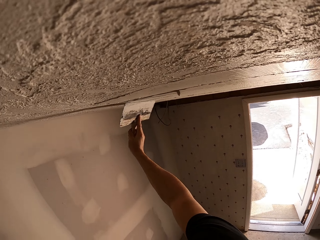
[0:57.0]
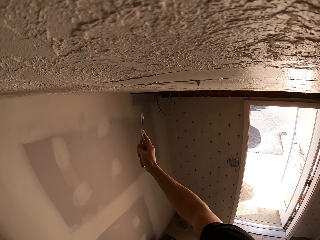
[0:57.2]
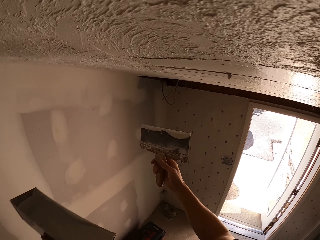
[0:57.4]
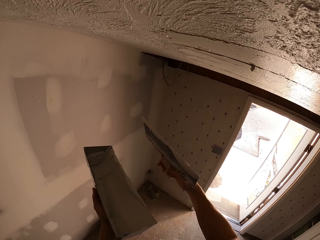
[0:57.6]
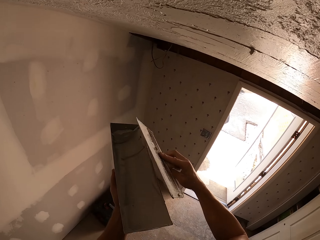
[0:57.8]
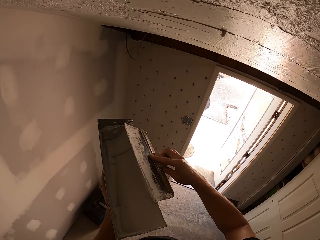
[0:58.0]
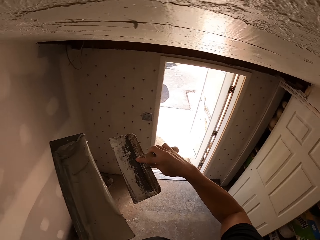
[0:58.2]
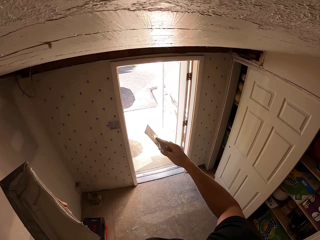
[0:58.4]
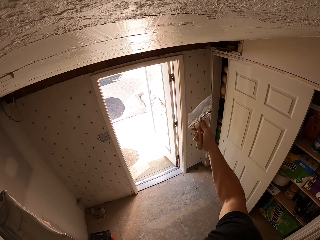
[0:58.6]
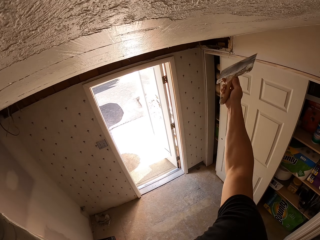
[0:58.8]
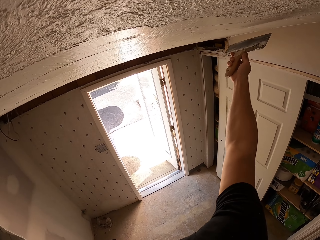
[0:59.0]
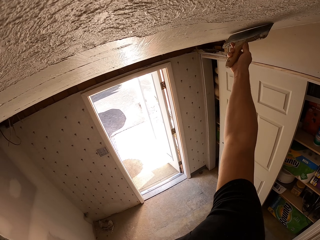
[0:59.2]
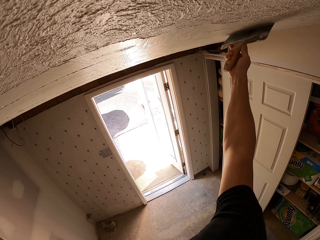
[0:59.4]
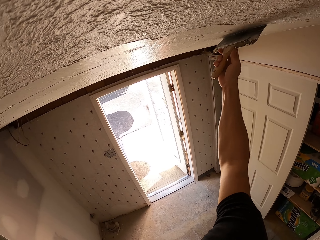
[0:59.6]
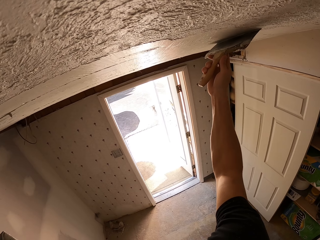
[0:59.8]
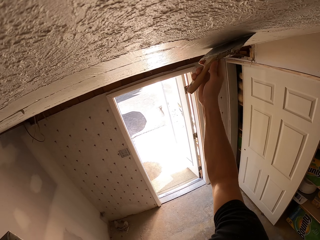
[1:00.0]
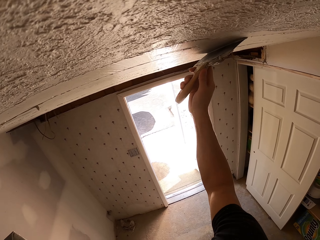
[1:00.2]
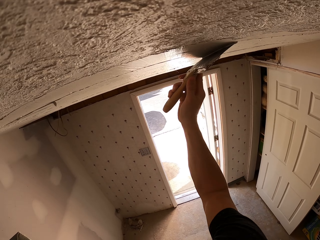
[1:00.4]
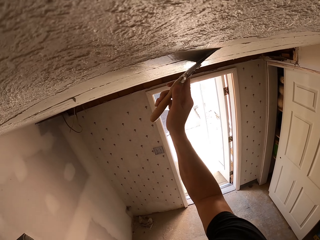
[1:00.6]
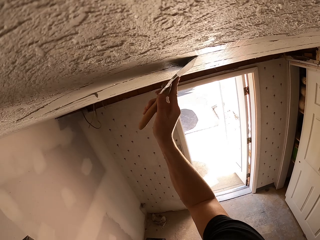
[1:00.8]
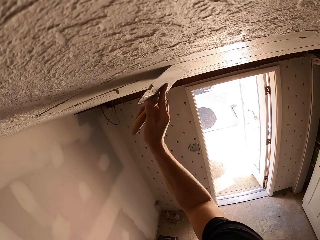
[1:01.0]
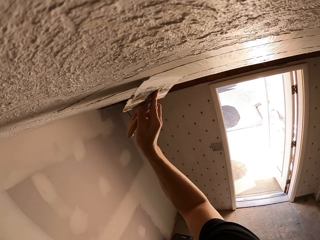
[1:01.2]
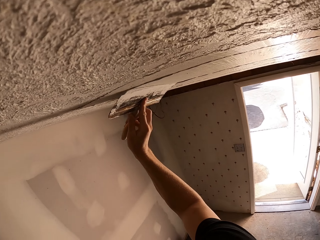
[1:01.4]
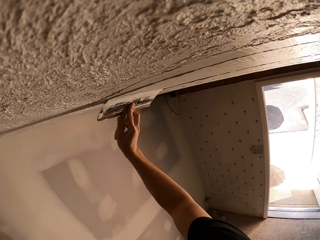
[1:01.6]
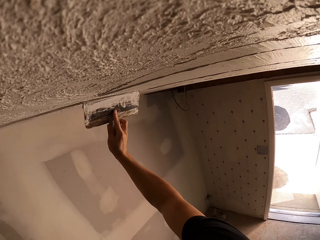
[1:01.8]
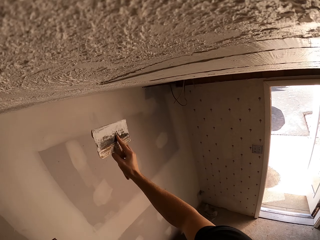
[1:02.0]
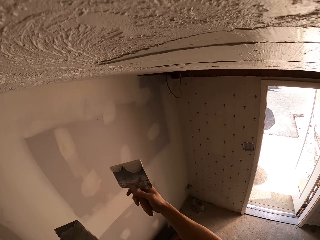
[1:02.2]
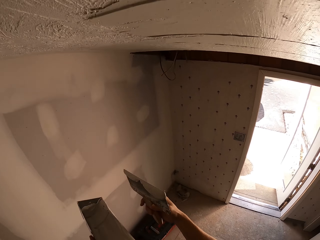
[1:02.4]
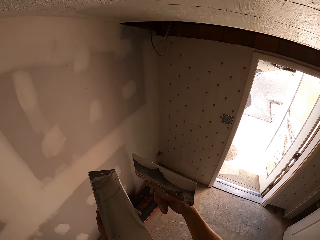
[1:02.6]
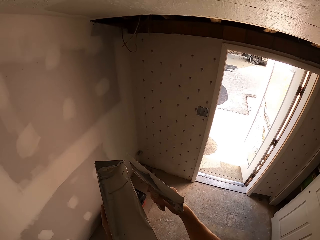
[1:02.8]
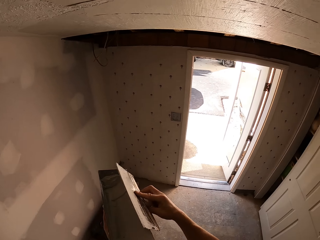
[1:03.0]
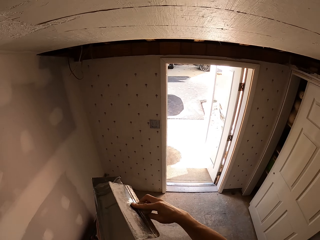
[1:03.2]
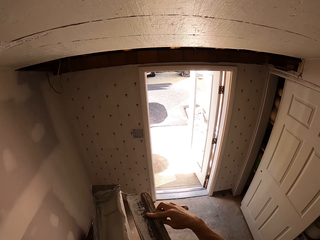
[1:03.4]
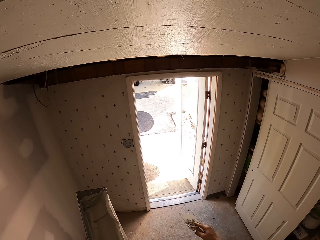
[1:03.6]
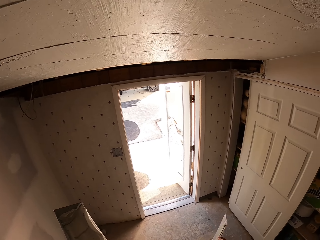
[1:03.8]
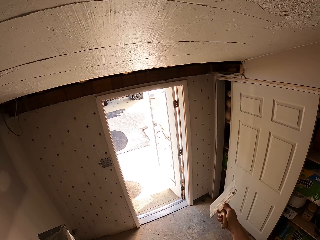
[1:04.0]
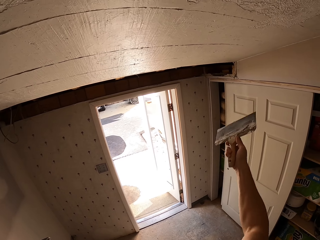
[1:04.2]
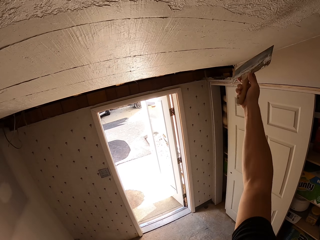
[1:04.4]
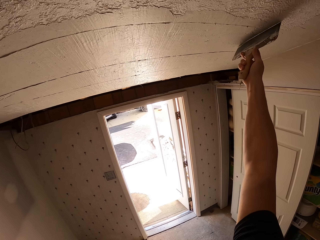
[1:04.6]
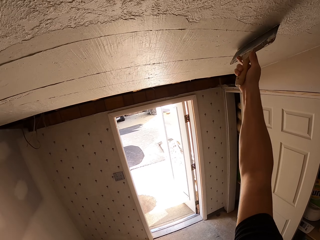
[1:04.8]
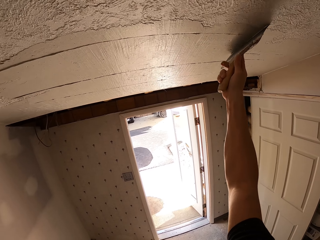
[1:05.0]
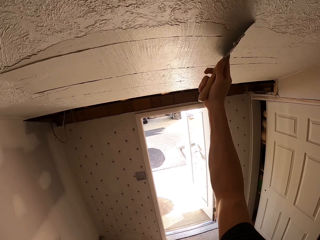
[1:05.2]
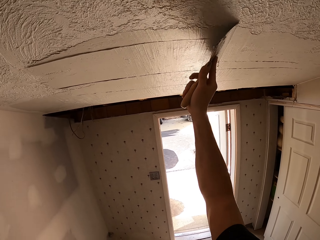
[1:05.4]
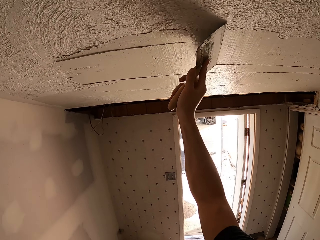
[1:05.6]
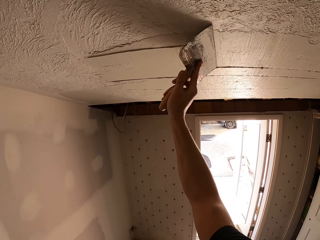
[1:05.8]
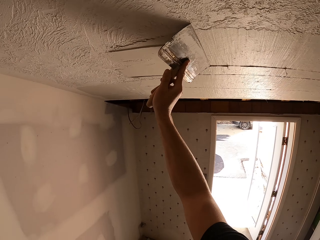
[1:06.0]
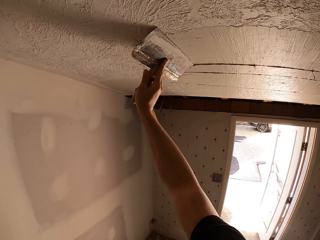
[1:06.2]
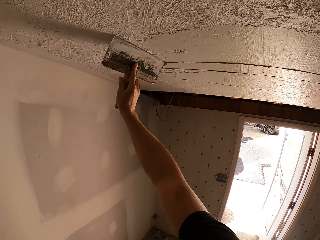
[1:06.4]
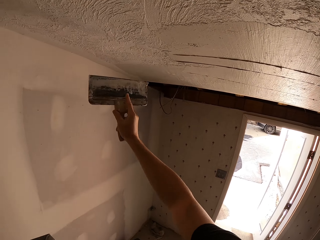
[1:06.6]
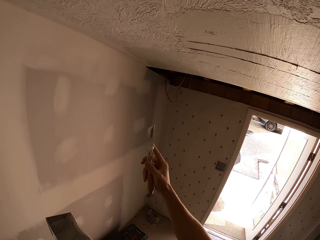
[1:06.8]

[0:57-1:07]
The camera wearer removes the plaster from the masonry trowel. They wipe the brush on a container. They plaster the ceiling. They paint a wall. They remove the plaster from the masonry trowel. They wipe the brush on the container. They plaster the ceiling. They paint the wall.

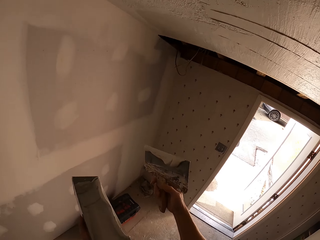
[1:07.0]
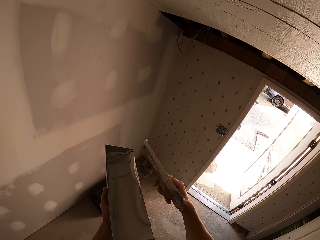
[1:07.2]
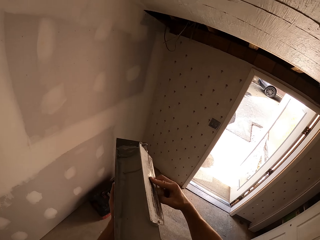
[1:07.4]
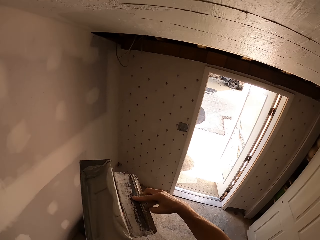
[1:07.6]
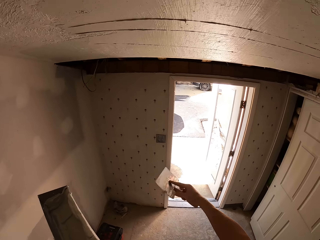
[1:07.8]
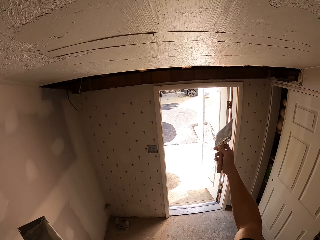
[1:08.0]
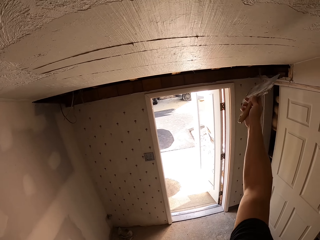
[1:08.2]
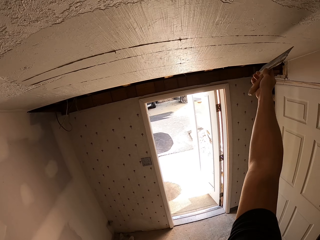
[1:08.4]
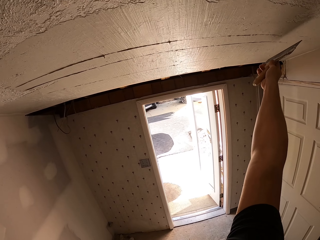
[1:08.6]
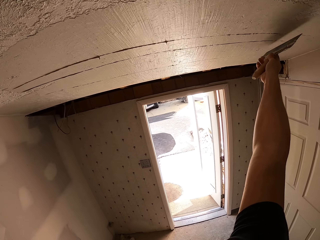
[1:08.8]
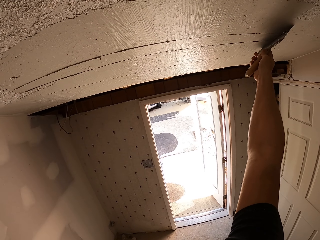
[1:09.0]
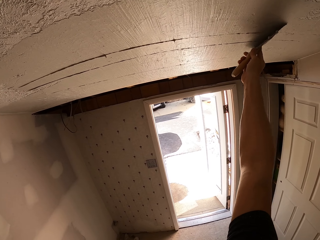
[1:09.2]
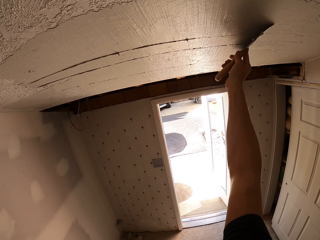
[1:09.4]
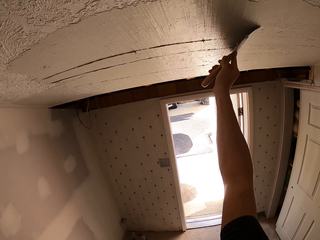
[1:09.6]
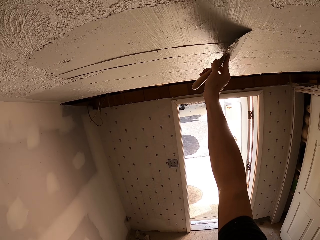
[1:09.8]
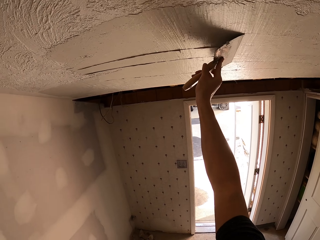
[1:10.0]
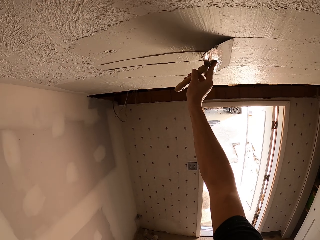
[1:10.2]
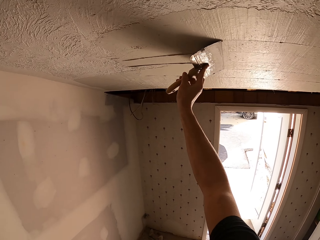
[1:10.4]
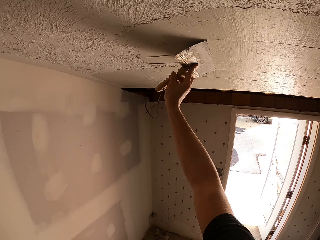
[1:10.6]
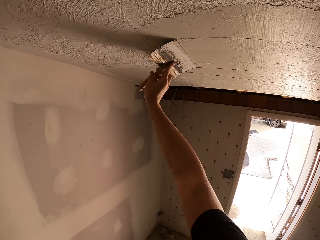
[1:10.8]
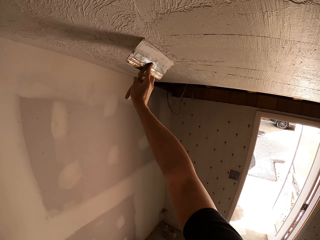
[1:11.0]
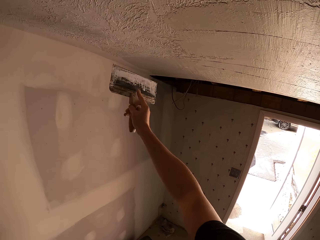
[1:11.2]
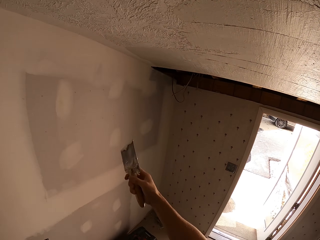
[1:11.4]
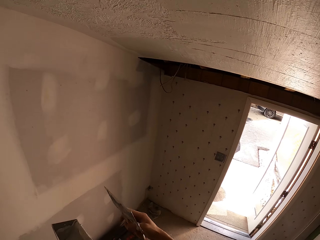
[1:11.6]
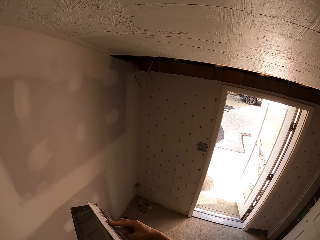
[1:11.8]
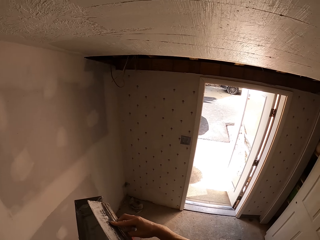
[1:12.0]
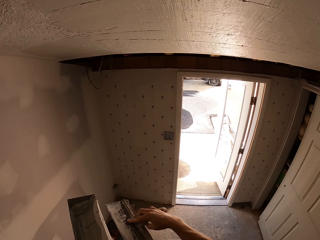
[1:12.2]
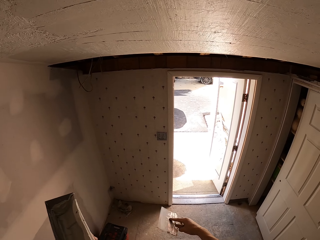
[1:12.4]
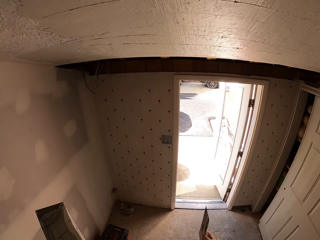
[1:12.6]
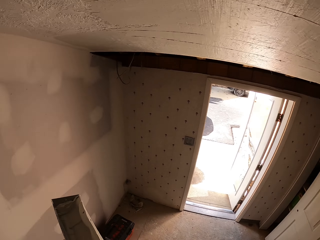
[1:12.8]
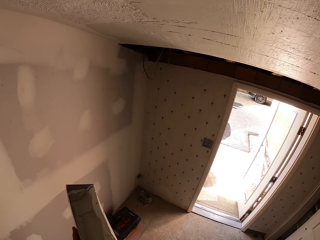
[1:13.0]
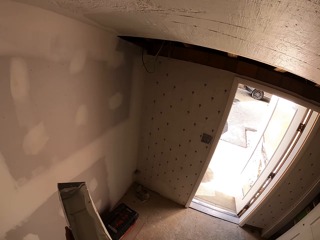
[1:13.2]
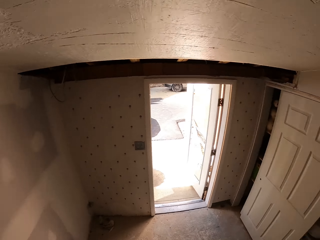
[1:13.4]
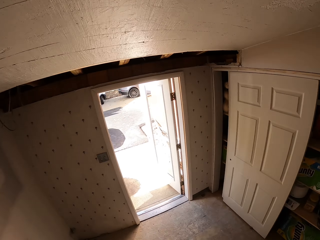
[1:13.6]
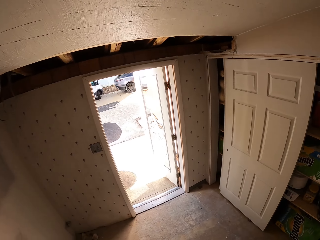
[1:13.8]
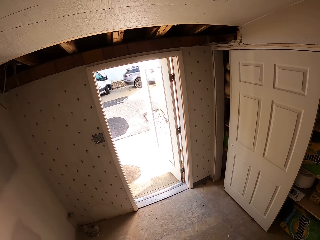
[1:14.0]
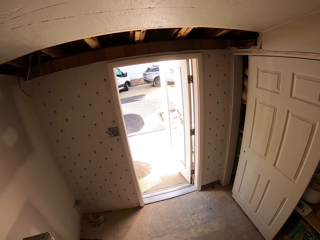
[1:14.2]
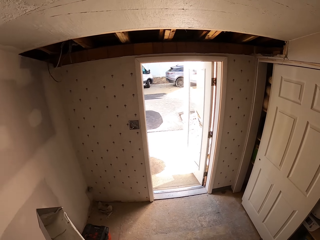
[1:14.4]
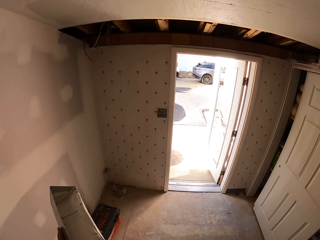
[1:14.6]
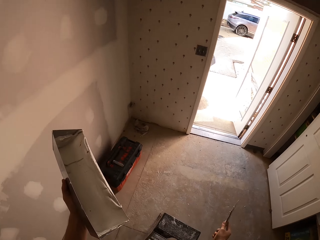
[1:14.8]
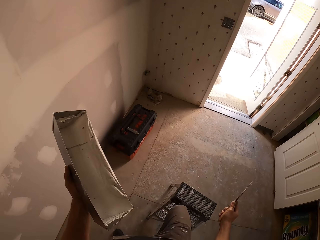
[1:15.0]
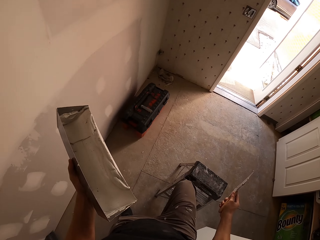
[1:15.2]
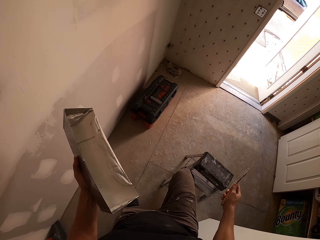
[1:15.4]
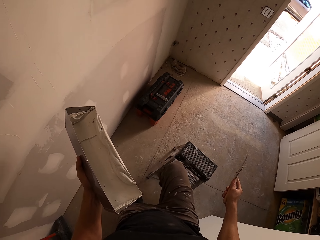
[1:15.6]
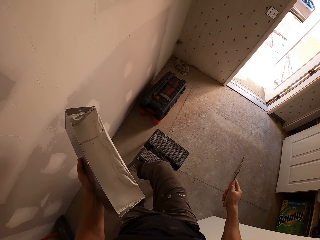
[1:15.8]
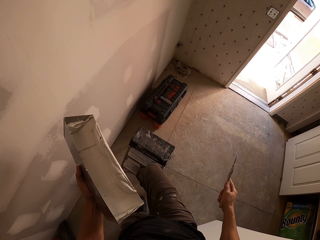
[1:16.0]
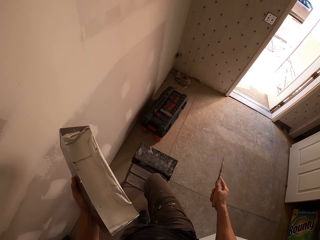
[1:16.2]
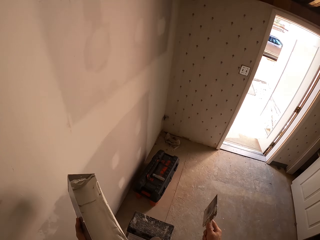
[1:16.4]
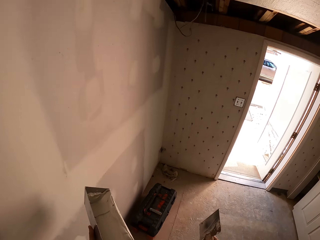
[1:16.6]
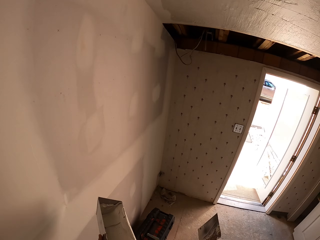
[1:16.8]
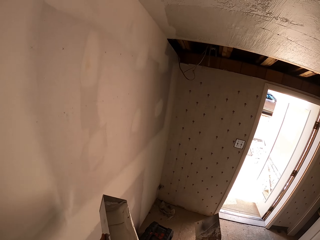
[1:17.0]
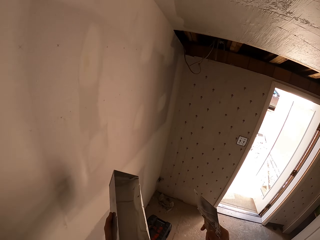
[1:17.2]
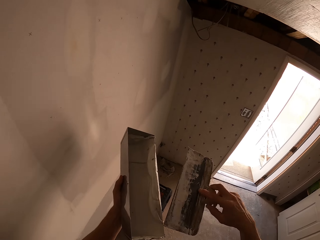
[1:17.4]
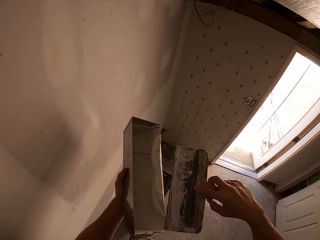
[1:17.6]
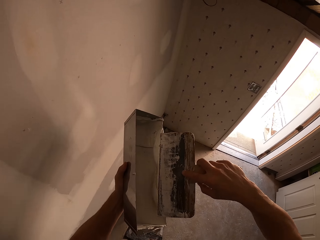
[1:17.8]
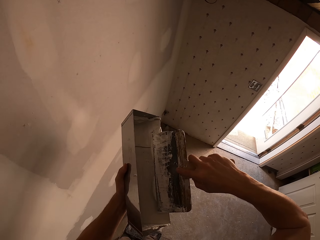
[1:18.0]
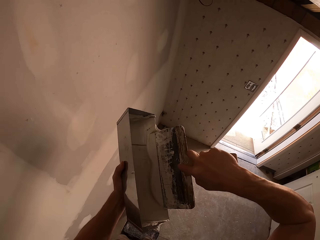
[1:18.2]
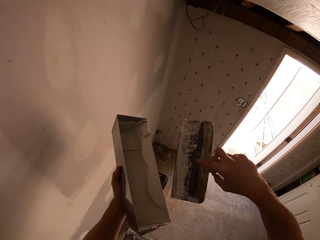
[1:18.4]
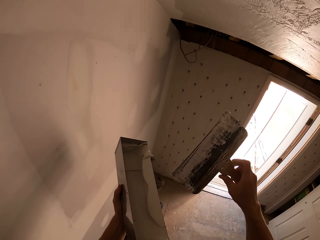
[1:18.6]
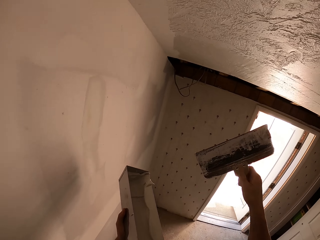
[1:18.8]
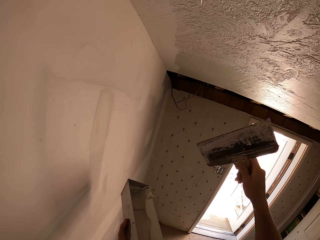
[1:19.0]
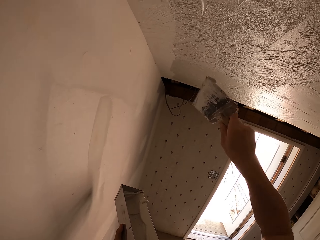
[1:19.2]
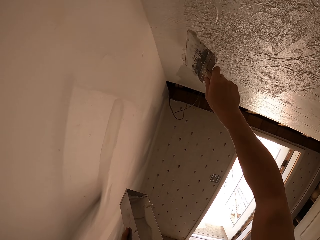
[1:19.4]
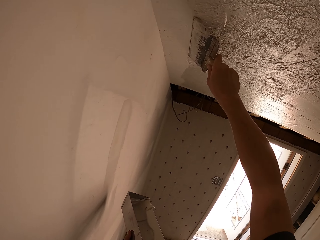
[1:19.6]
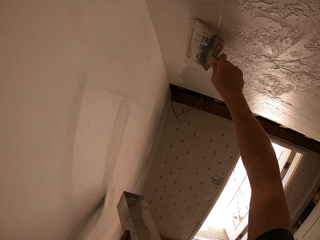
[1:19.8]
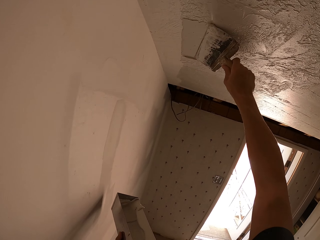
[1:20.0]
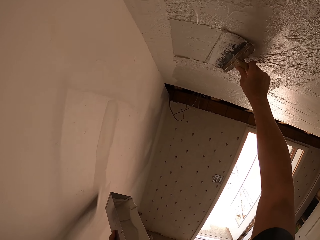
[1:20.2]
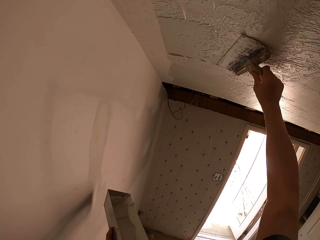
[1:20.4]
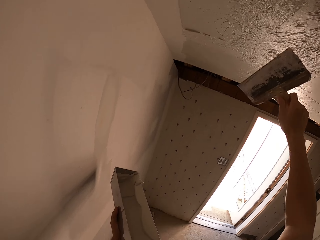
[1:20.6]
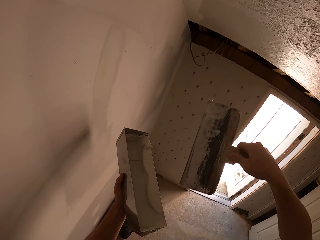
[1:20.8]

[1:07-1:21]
The camera wearer removes the plaster from the masonry trowel. He wipes the brush on a container. He plasters the ceiling. He paints a wall. He removes the plaster from the masonry trowel. He wipes the brush on the container. He looks around. He pushes the ladder with his leg. He pulls the stool ladder with his leg. He climbs the ladder. He picks plaster with the masonry trowel. He wipes the brush on the container. He plasters the ceiling. He paints the wall.
